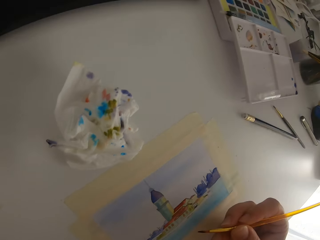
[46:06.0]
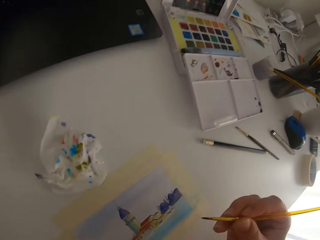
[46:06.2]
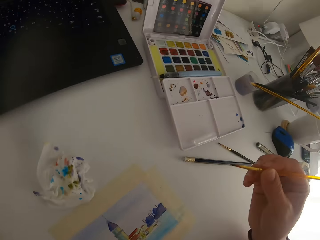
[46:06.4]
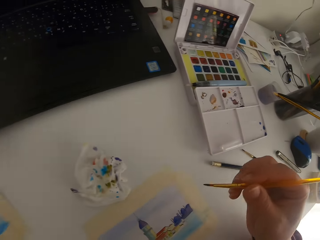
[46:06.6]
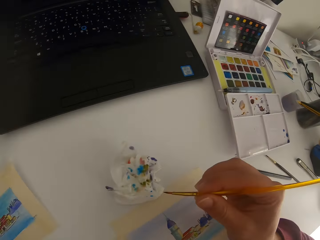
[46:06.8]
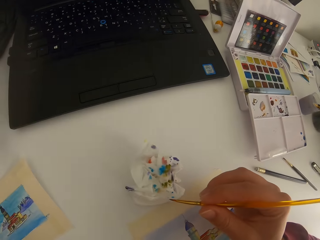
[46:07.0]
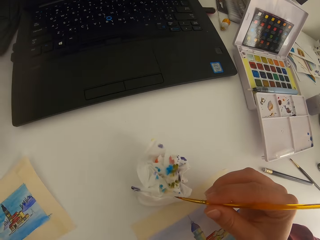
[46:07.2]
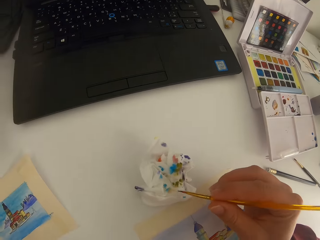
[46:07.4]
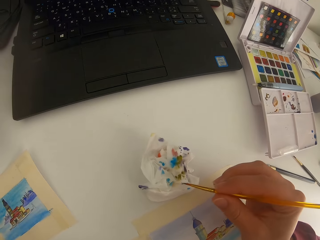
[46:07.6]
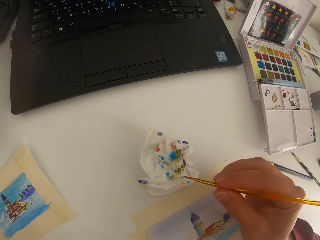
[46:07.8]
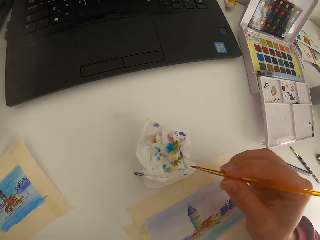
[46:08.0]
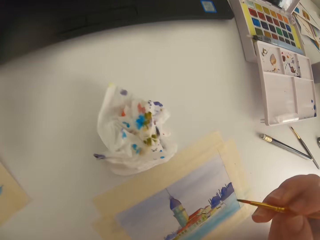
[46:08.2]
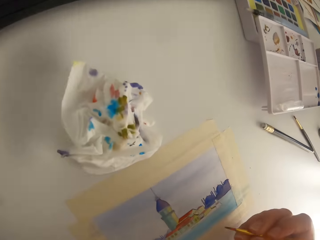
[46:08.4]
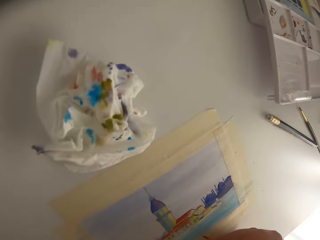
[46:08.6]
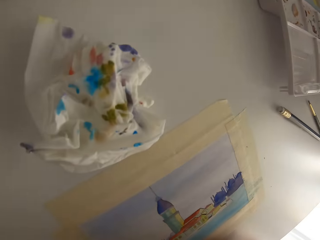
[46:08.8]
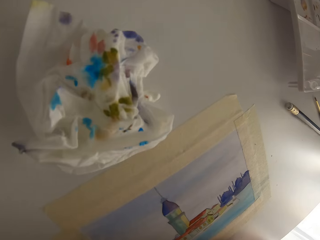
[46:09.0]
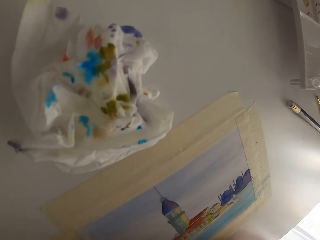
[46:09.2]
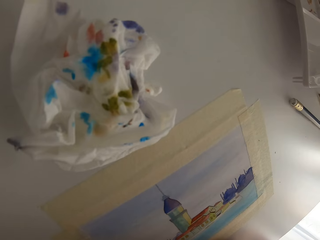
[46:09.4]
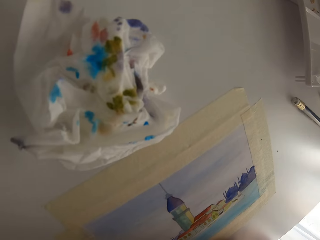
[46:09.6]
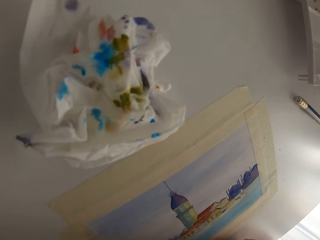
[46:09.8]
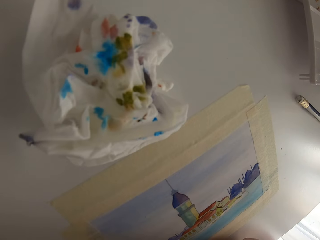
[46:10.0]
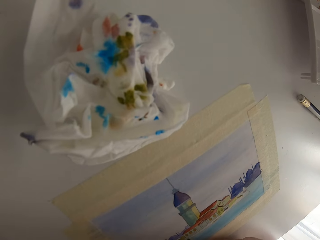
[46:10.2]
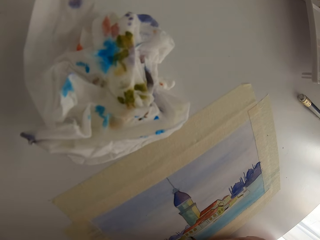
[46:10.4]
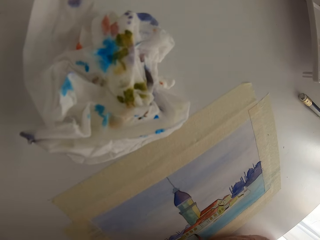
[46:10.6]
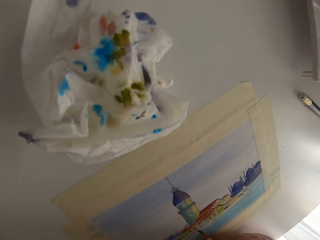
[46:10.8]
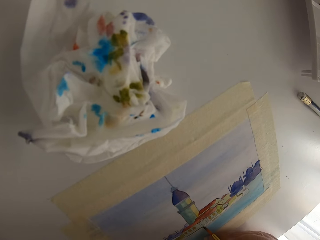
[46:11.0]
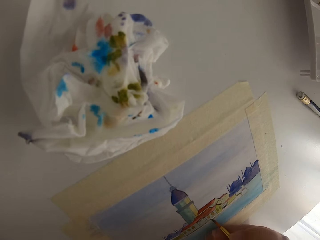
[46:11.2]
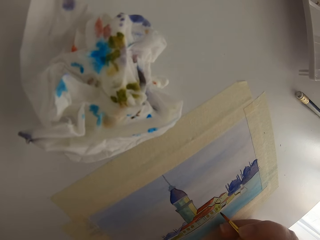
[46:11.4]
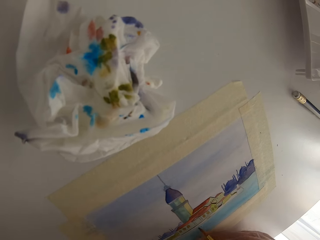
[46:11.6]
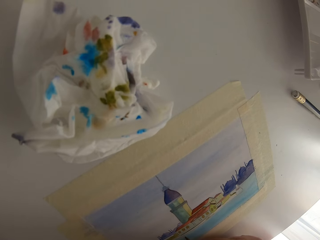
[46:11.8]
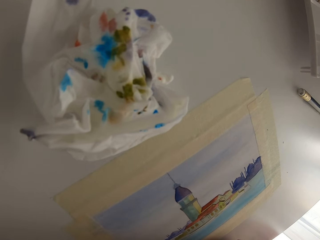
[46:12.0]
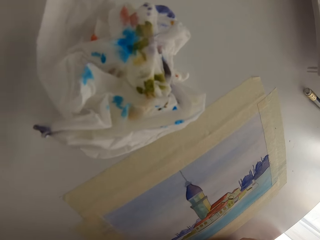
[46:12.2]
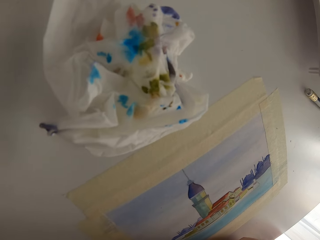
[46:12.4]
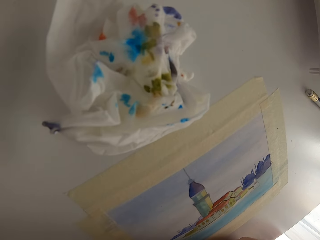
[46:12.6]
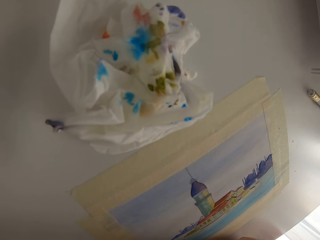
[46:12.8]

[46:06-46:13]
The camera wearer paints on a paper. They wipe excess paint on the tissue paper.

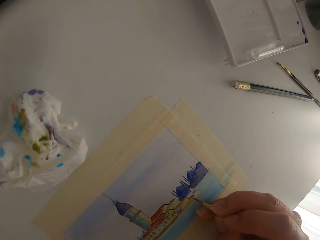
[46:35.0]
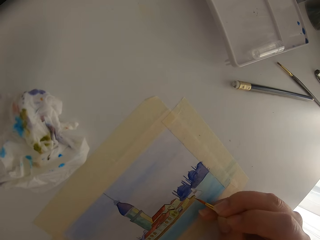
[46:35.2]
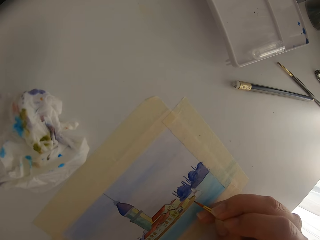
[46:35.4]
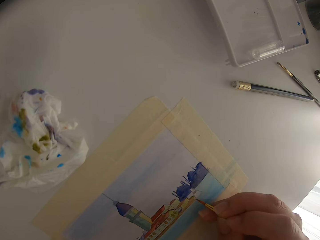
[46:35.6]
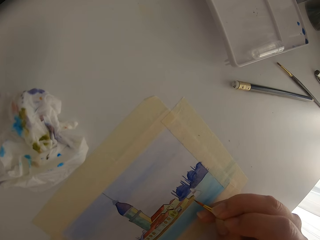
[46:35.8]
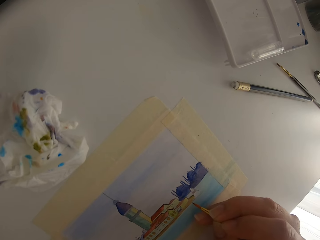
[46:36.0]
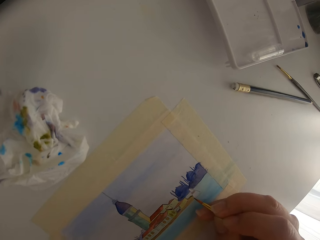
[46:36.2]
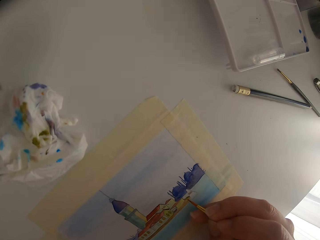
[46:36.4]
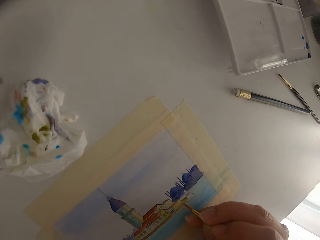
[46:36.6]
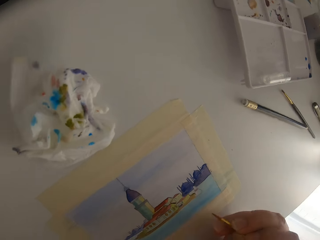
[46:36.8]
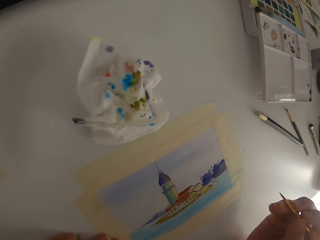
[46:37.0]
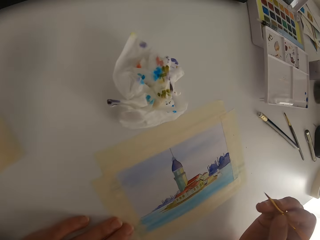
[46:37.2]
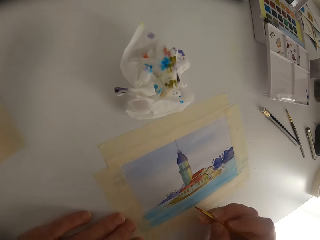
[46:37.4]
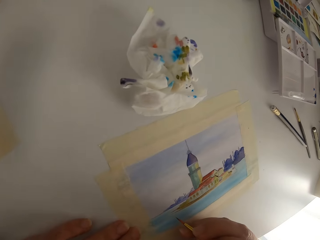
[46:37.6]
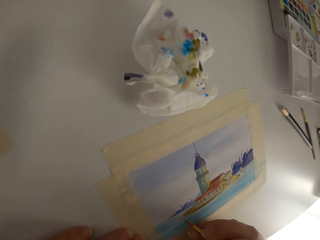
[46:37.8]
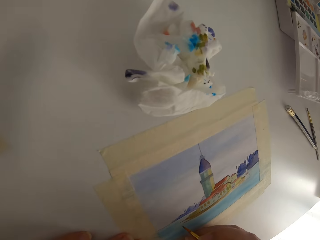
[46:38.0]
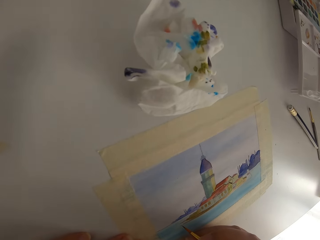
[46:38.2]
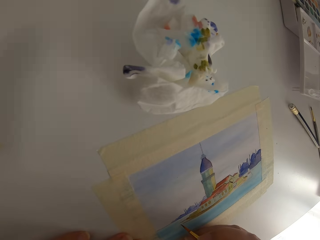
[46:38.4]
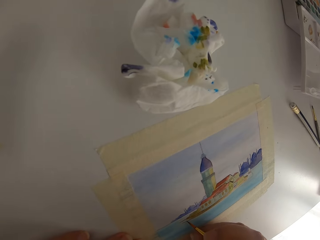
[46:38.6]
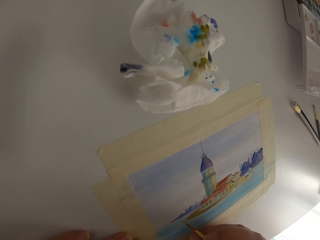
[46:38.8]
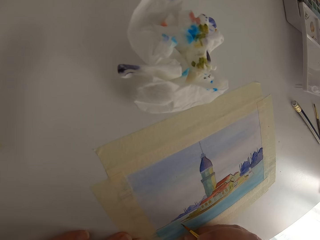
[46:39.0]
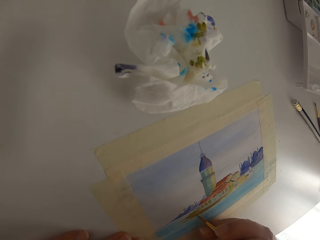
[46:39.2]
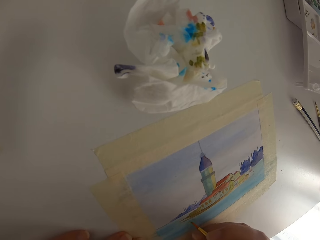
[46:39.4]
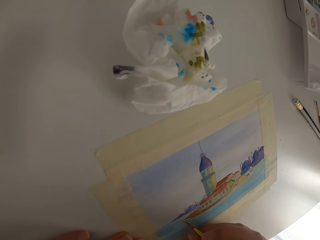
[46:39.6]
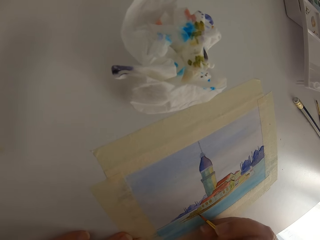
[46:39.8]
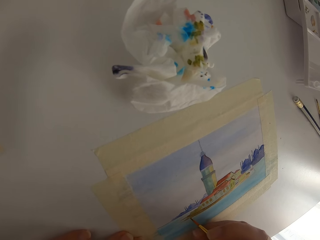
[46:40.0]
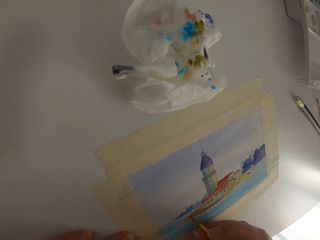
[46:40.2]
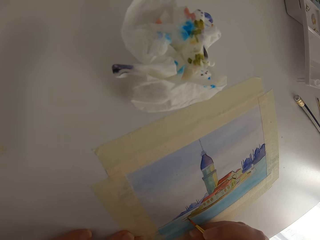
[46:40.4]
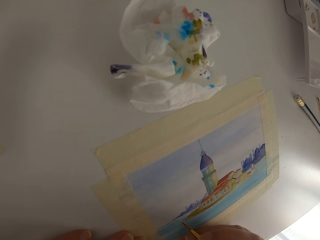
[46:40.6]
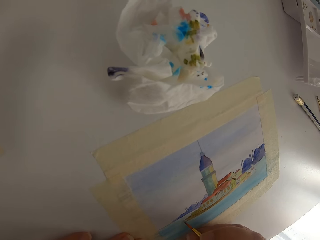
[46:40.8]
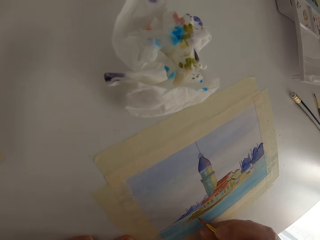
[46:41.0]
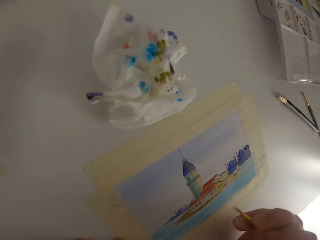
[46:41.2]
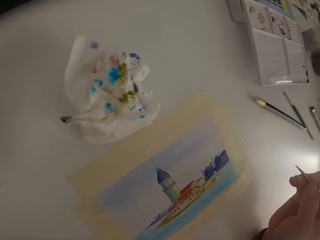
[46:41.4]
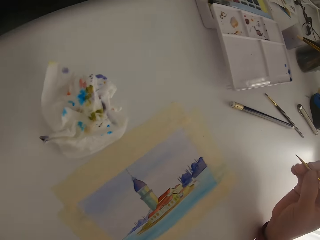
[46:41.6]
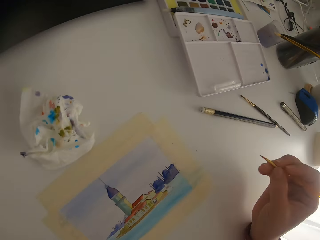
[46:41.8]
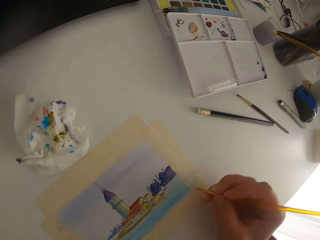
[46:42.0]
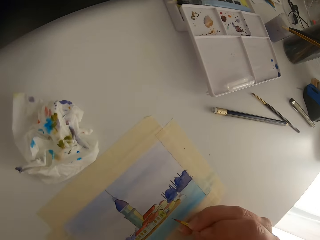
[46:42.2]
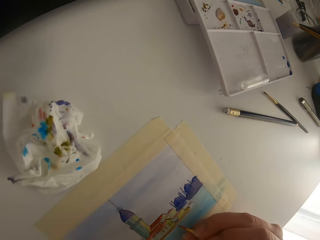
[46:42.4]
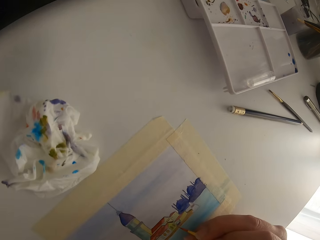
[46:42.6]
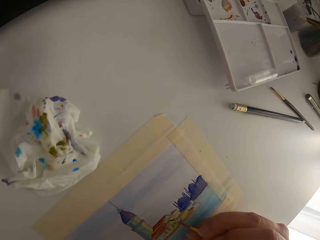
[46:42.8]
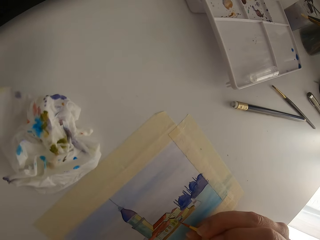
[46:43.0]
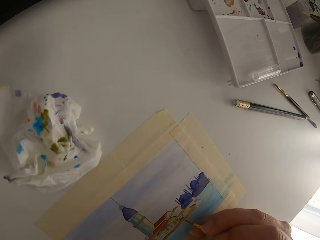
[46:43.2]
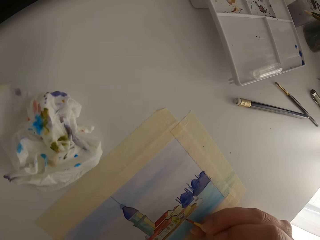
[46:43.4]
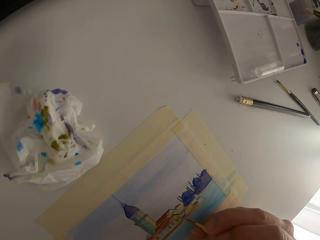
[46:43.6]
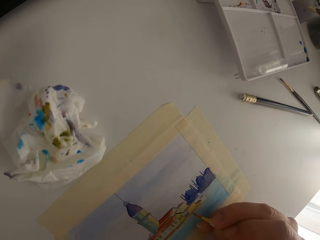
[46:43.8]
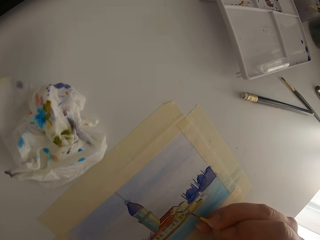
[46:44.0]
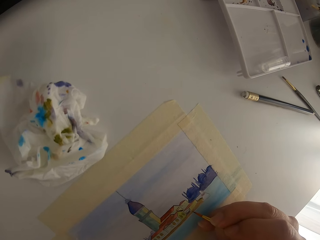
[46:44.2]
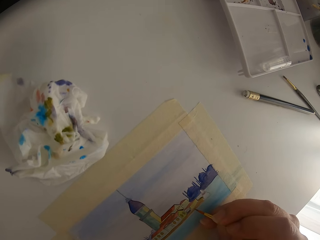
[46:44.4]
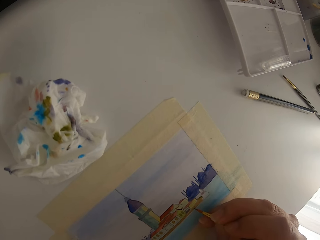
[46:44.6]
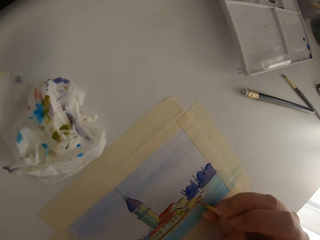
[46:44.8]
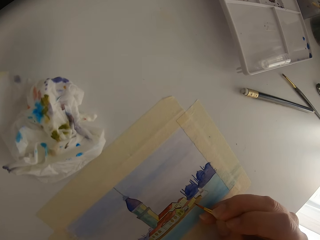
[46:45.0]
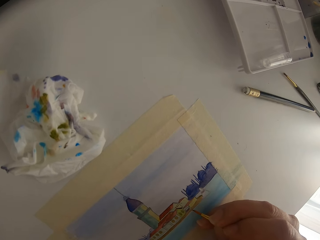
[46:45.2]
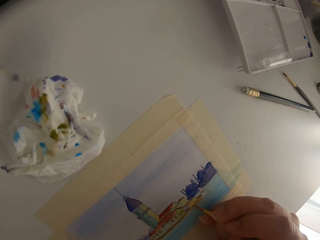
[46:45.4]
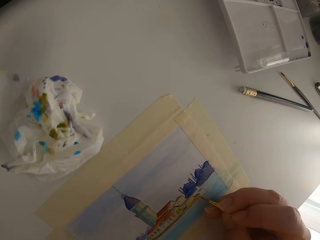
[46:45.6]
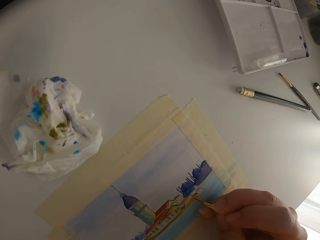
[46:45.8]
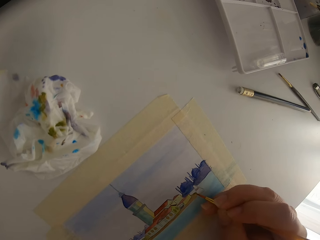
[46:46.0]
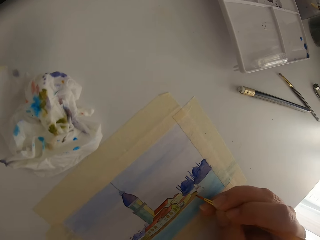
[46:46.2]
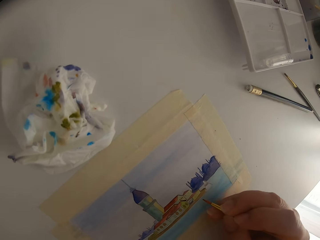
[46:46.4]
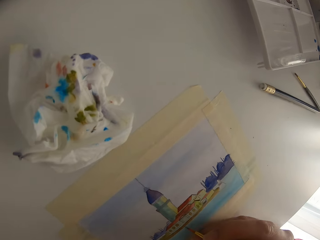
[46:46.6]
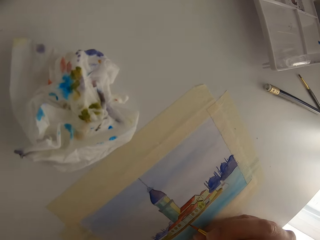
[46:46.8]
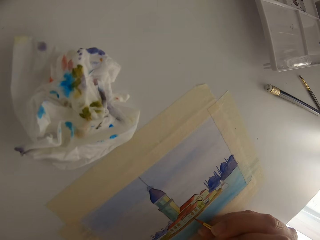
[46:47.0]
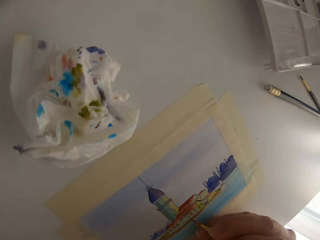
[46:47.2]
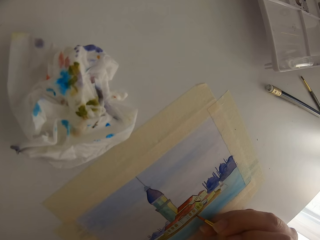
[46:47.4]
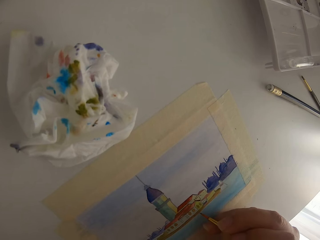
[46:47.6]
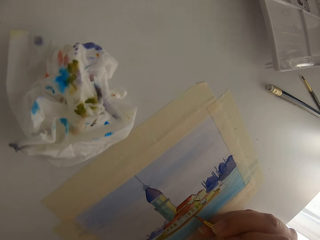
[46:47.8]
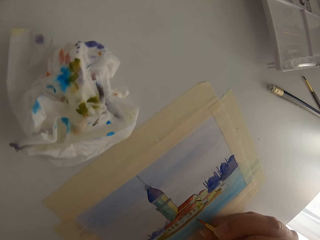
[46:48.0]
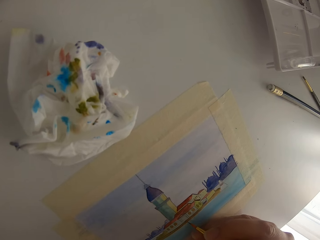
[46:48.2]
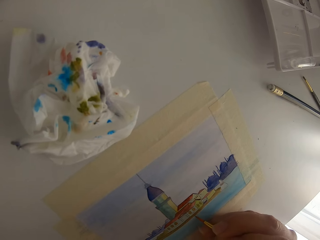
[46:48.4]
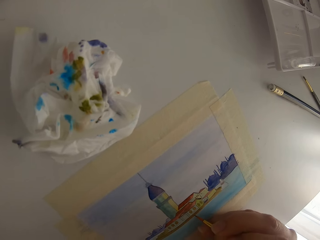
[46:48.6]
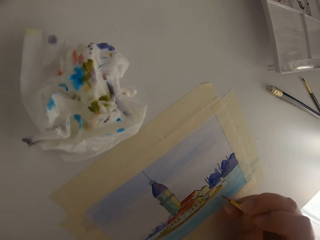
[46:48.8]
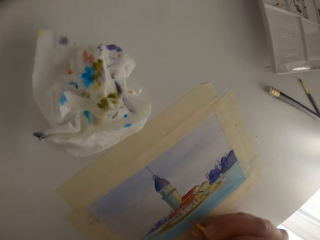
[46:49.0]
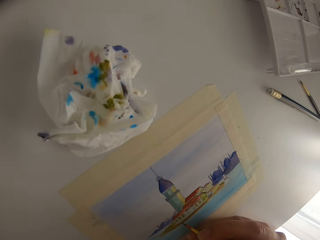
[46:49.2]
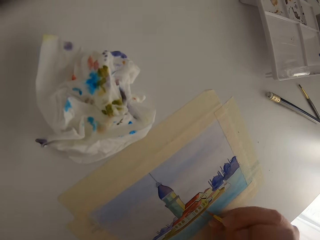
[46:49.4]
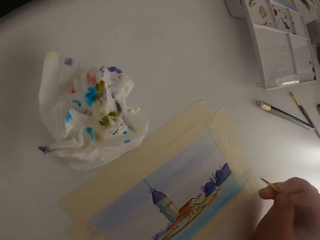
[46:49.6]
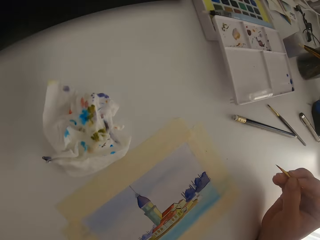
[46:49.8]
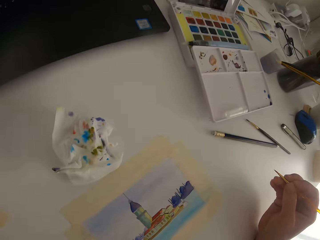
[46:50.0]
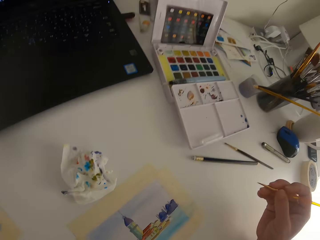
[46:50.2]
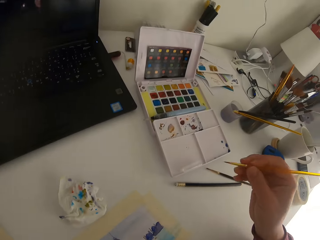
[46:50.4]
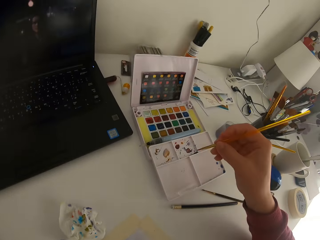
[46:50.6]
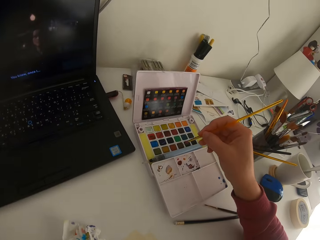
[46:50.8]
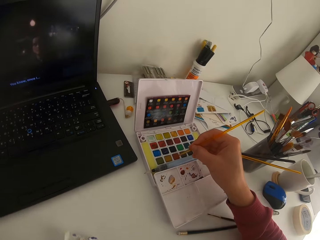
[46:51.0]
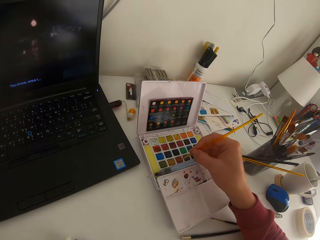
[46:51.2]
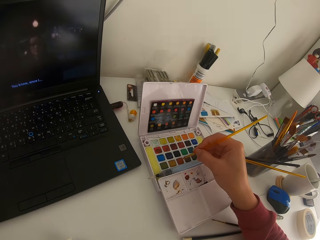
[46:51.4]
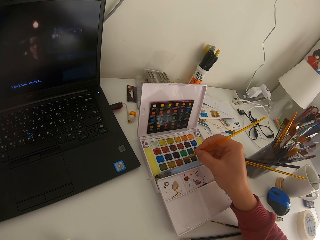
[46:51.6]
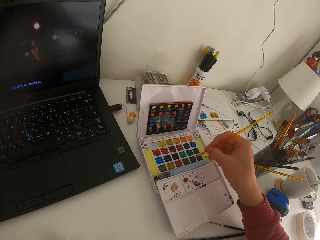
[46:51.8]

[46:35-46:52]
The camera wearer paints on a paper. They pause painting. They paint on the paper. They pause painting. They paint on the paper.
